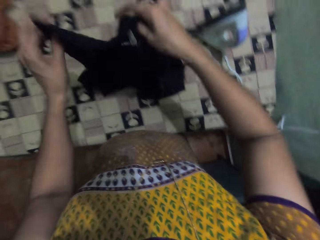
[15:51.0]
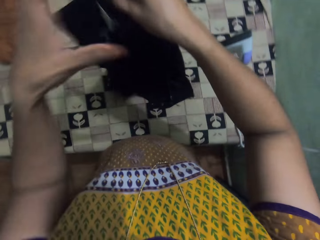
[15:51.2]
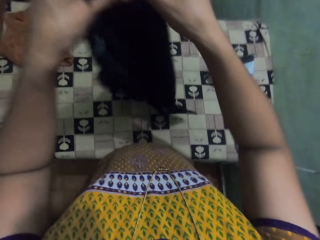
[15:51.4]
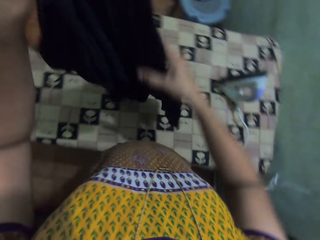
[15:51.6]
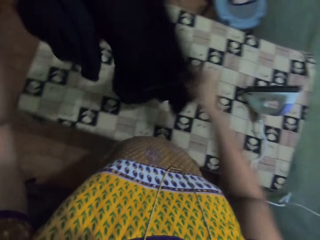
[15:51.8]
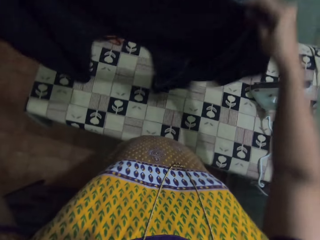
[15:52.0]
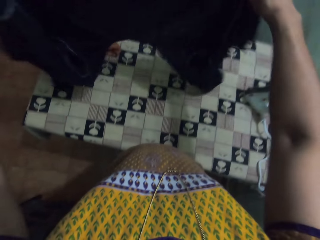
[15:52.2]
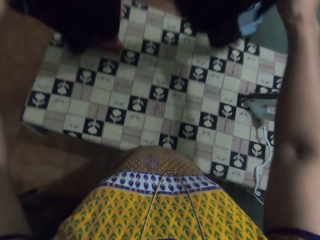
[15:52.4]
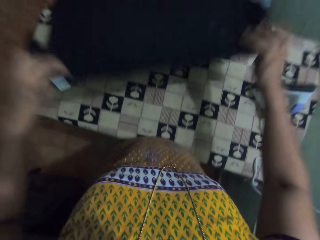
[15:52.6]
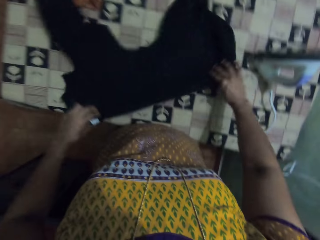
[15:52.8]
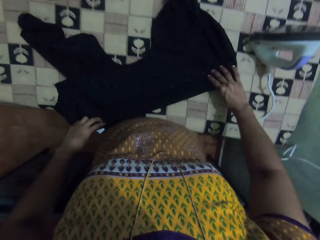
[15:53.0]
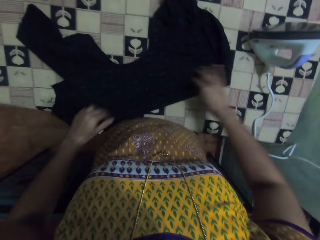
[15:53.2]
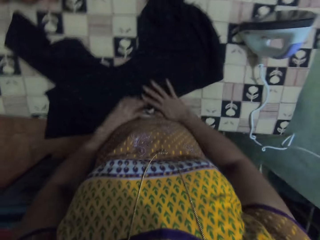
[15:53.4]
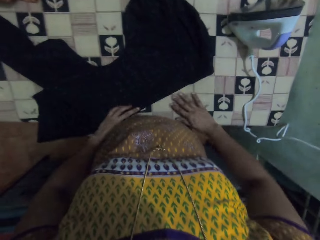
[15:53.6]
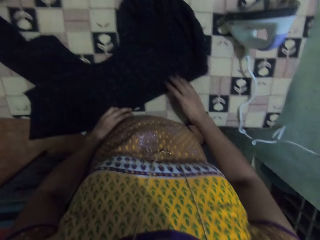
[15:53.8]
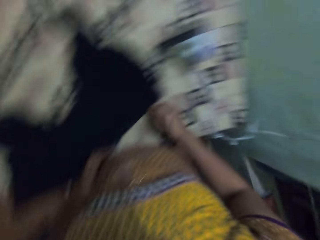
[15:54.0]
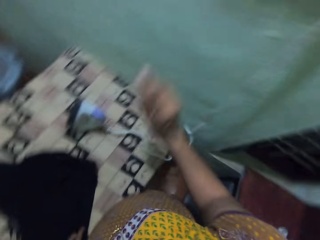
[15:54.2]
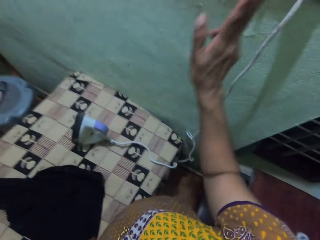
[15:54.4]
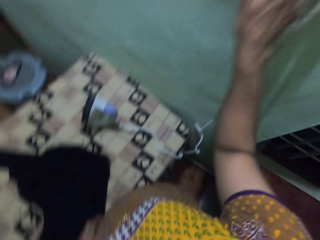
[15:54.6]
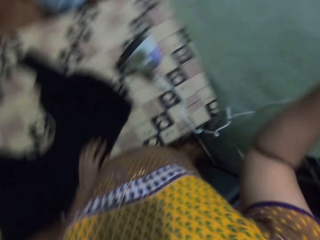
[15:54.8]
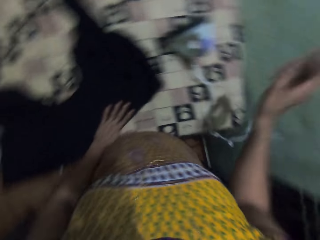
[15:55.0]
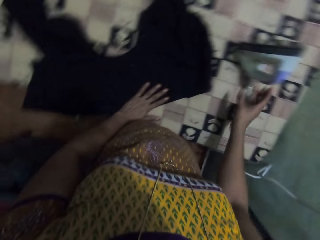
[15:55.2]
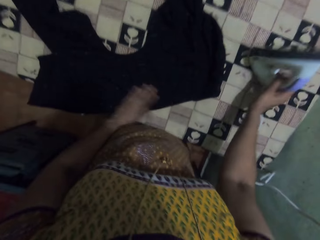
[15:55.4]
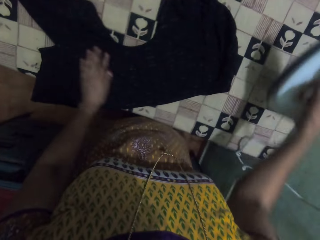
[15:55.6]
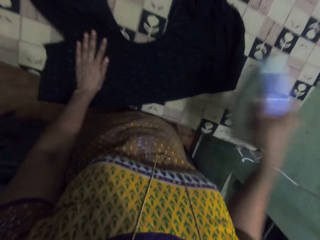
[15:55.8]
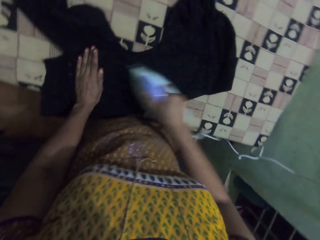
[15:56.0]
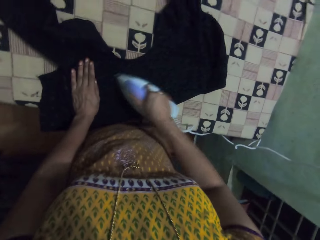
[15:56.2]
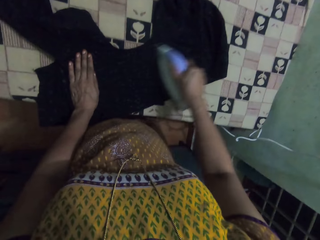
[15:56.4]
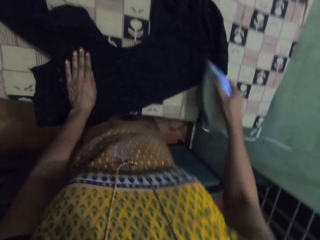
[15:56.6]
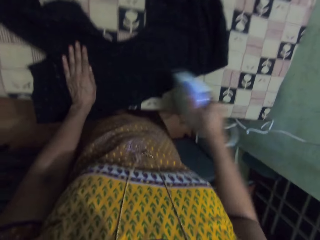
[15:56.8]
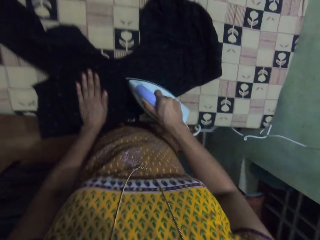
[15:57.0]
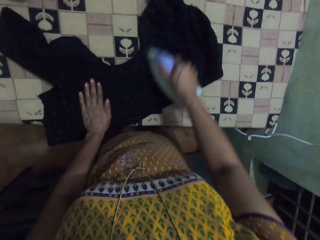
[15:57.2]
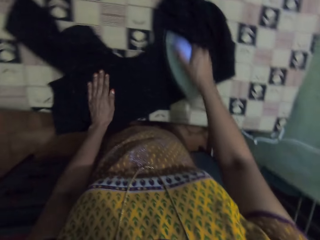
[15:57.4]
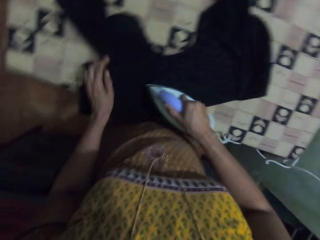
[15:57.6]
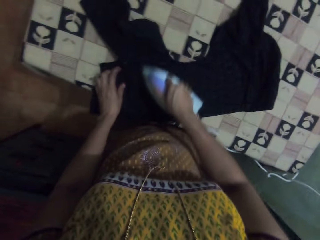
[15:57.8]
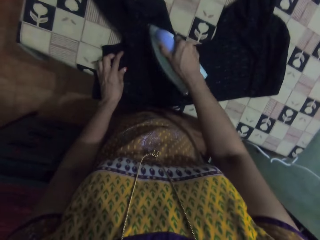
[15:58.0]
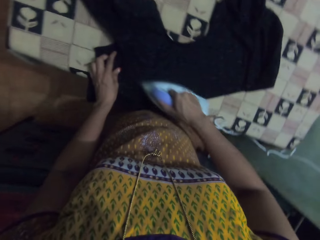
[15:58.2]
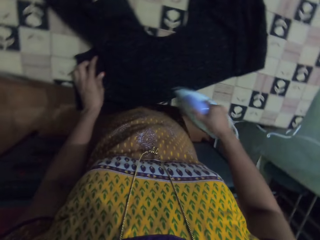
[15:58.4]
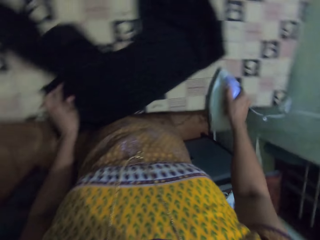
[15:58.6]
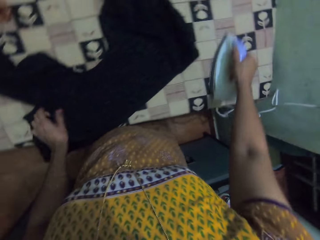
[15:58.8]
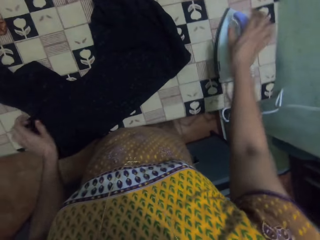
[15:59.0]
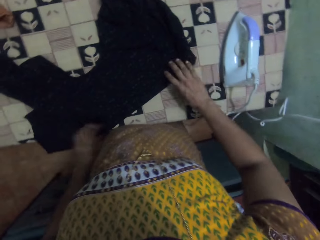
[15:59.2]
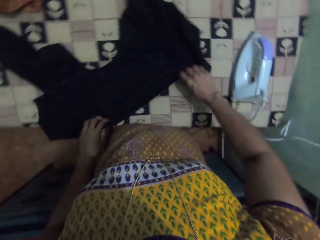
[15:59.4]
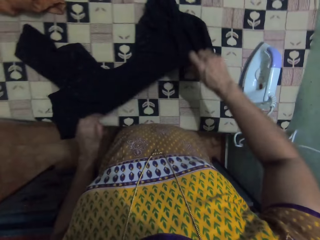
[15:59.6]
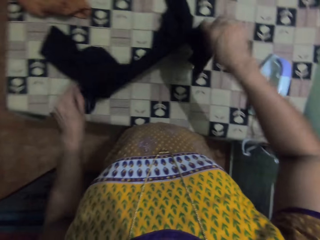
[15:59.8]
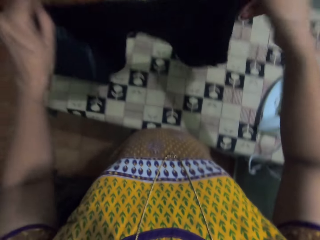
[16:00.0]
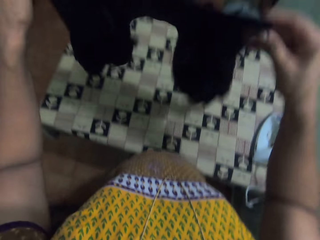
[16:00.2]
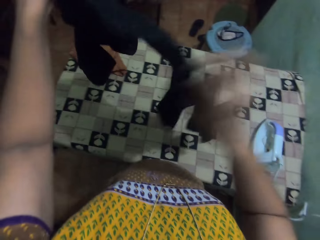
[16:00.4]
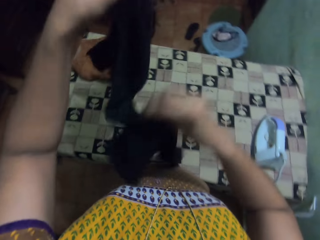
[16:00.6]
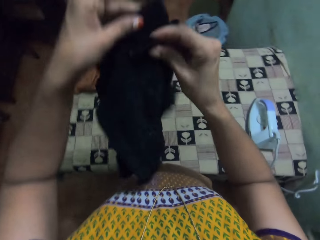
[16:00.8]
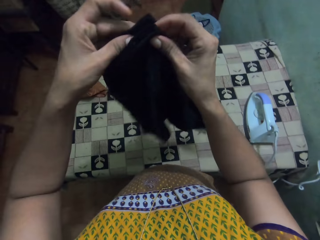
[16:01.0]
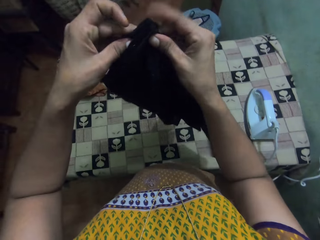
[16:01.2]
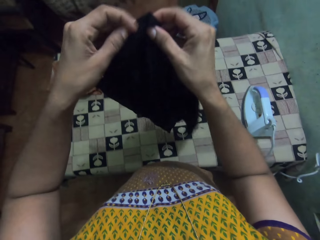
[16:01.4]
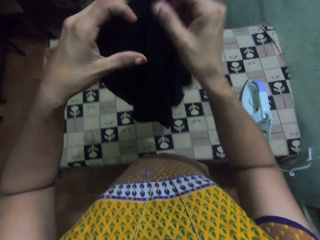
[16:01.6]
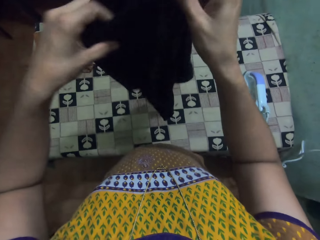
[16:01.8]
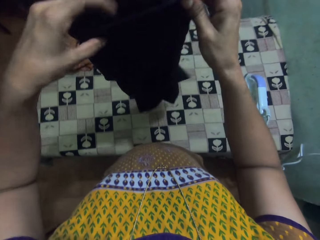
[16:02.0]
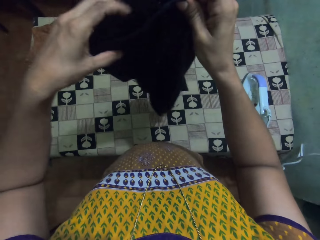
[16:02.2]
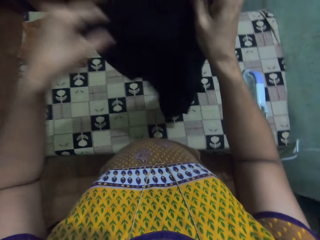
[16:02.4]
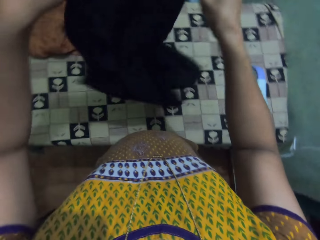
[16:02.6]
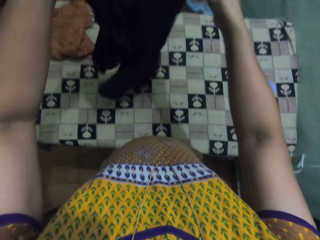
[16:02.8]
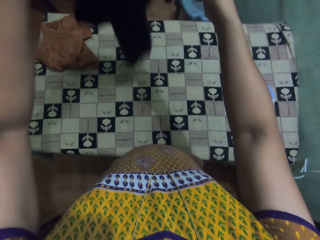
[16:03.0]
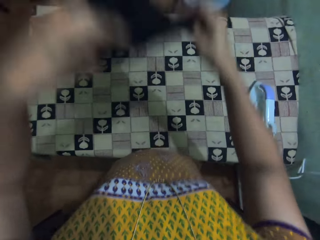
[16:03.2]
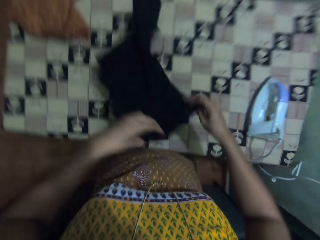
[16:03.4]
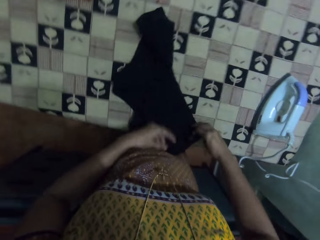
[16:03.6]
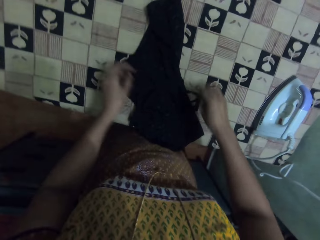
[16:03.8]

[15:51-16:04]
The camera wearer lifts up the cloth. They spread the cloth on the table. They put the cloth down. They switch on the power supply. They lift up the hand. They pick up the iron box and iron the cloth. They put the iron box on the table. They lift up the cloth. They touch the cloth. They fold the cloth.

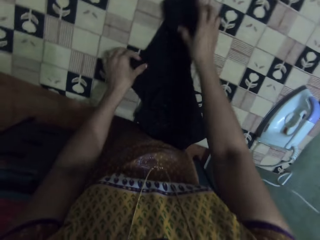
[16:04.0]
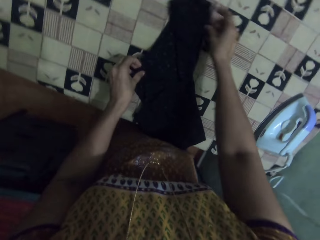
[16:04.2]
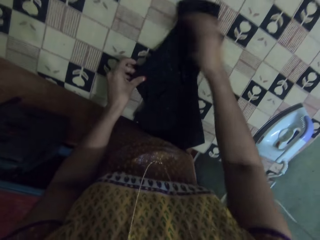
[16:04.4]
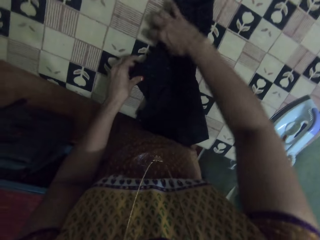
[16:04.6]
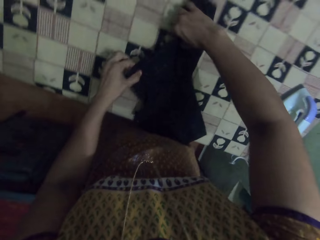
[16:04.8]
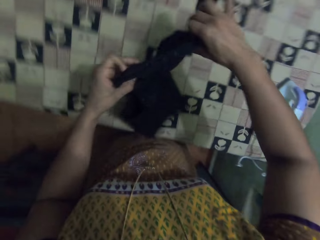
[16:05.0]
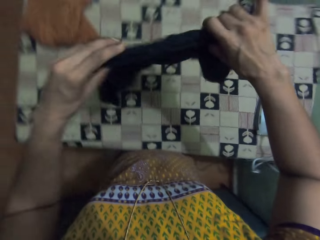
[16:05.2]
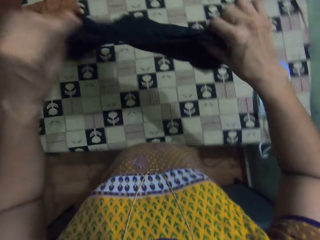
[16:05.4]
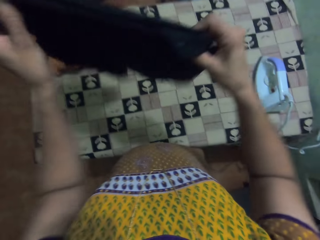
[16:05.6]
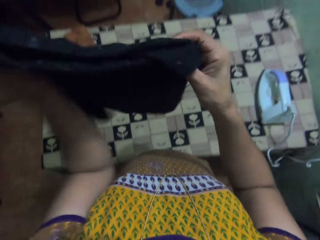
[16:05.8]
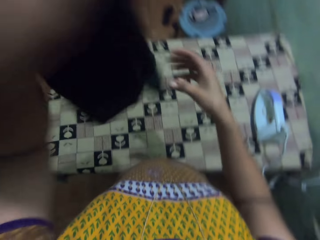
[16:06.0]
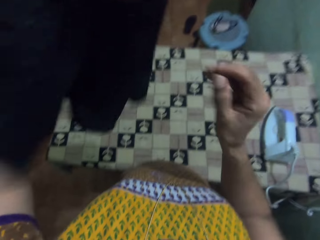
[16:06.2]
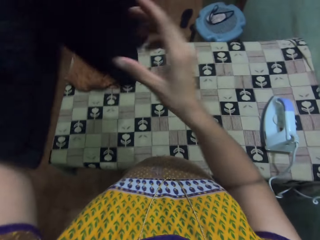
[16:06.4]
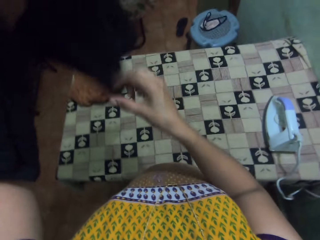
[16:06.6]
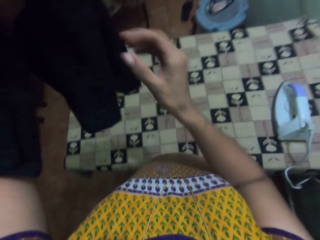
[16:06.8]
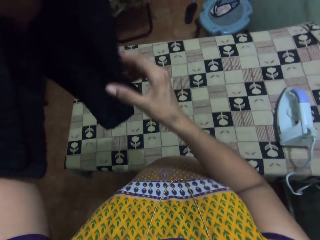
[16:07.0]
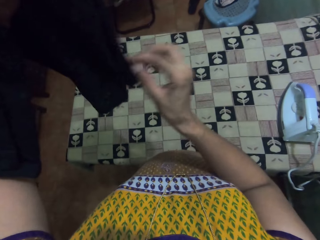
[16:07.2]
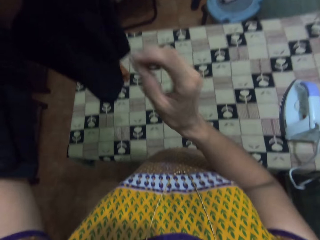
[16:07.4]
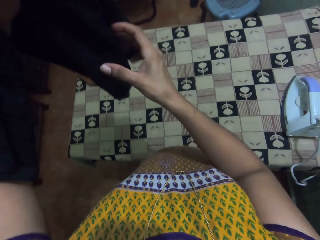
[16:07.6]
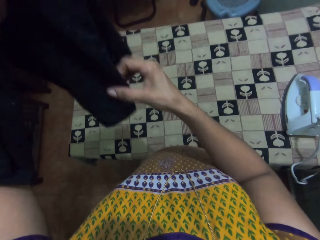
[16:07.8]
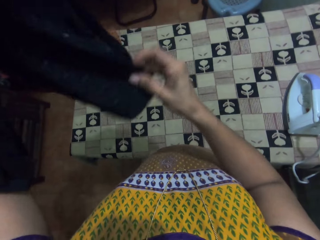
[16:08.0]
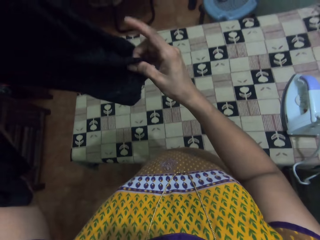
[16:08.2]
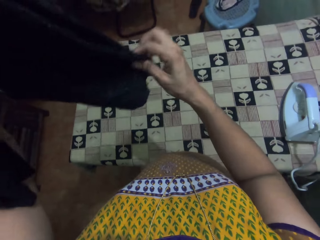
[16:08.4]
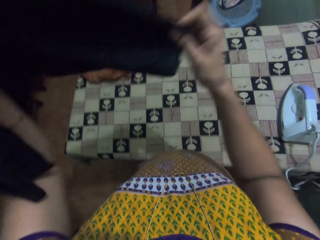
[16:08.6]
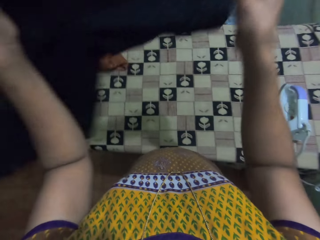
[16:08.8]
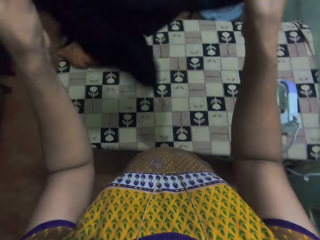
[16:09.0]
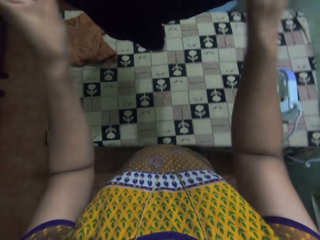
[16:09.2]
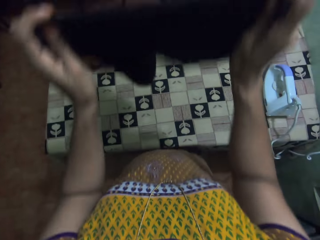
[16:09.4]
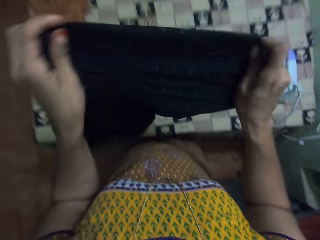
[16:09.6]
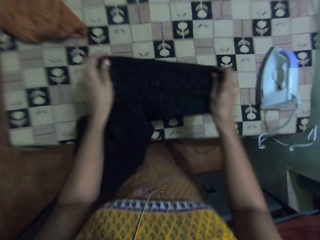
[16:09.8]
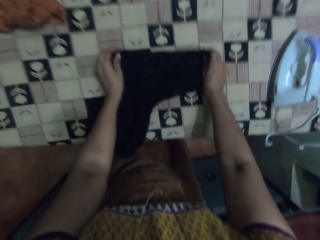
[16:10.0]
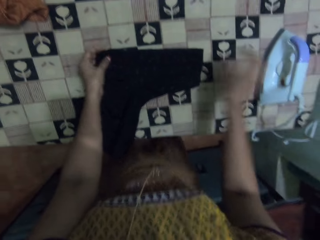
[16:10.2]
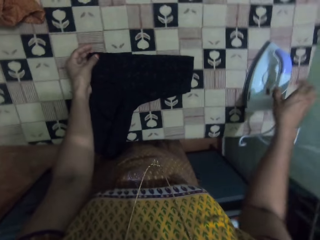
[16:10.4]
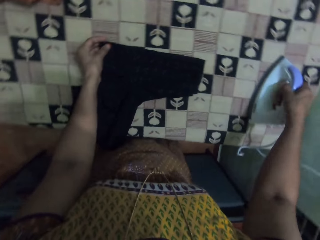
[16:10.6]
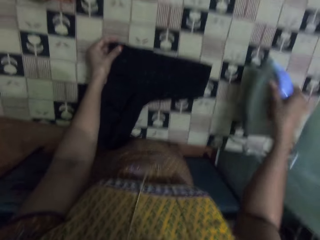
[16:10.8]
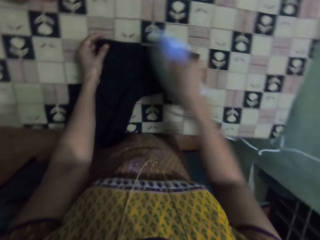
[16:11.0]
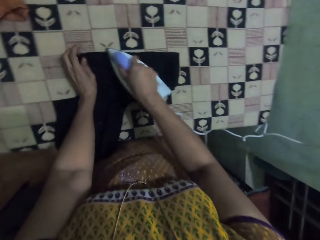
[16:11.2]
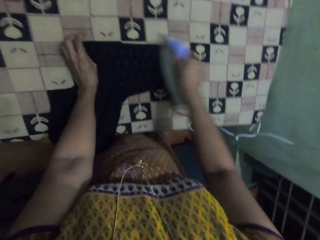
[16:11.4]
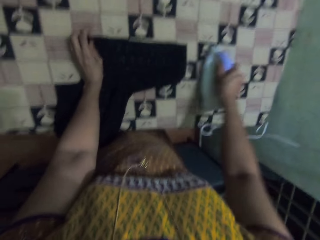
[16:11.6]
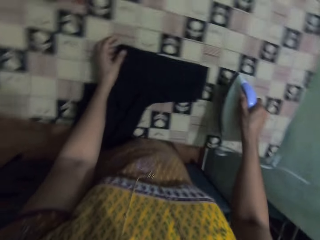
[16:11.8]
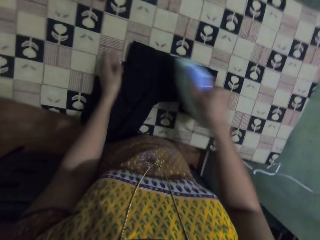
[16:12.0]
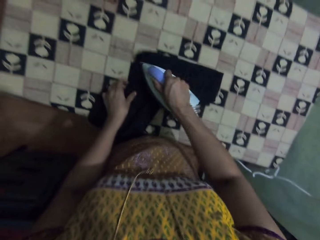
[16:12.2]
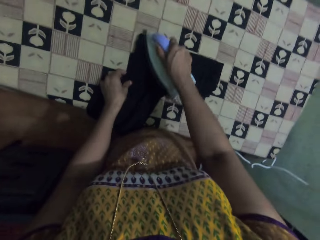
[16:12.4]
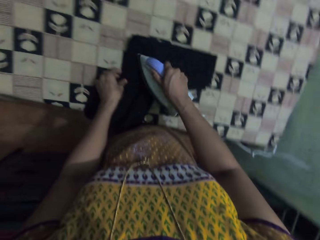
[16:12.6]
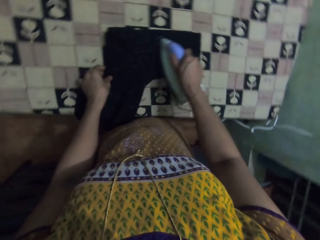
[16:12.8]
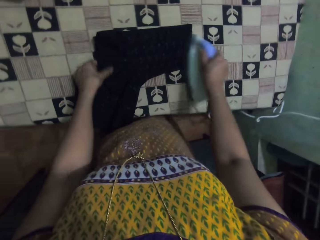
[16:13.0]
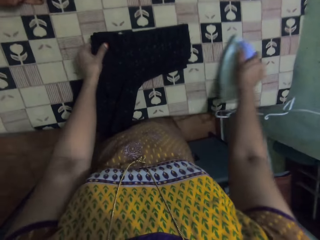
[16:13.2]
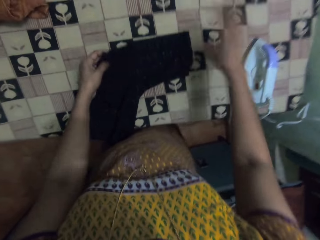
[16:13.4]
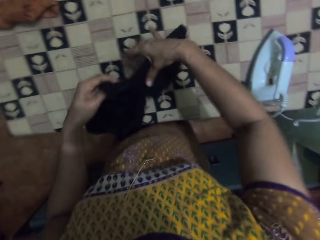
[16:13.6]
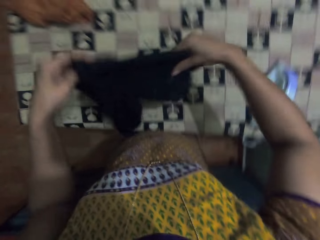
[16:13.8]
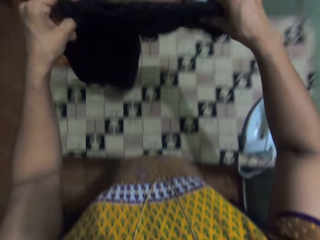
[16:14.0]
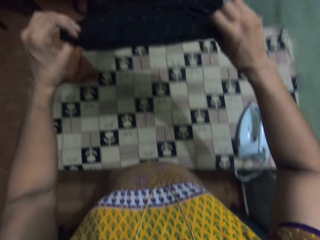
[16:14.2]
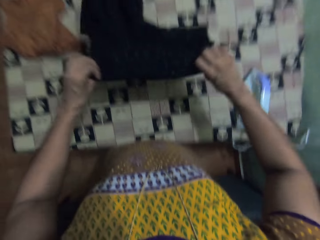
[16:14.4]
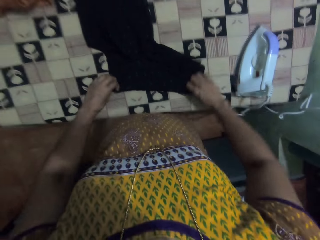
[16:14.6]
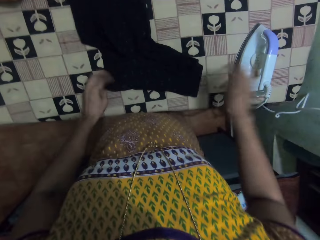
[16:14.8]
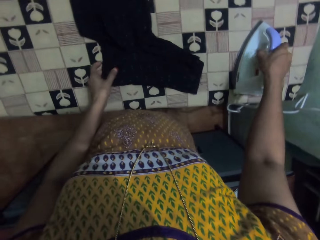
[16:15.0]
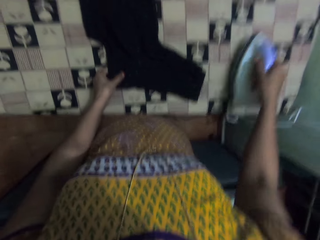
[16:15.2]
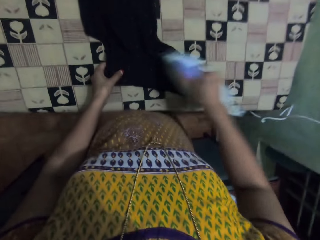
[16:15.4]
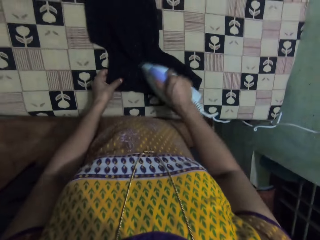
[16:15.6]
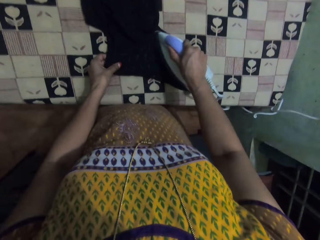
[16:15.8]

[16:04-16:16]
The camera wearer puts the cloth down. They arrange the cloth on the table. They lift up the cloth. They touch the cloth. They put the cloth down. They pick up the iron box. They iron the cloth. They put the iron box on the table. They turn the cloth on the table. They lift up the cloth. They arrange the cloth on the table. They put the cloth down. They pick up the iron box. They iron the cloth.
